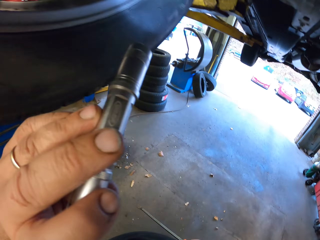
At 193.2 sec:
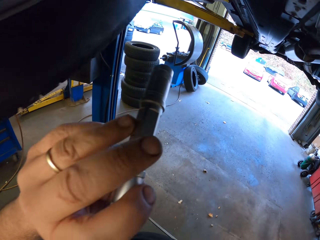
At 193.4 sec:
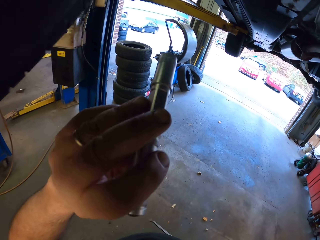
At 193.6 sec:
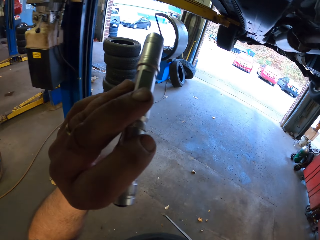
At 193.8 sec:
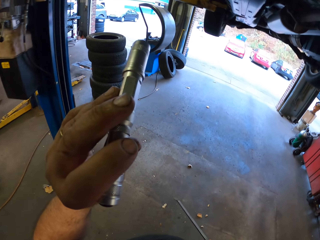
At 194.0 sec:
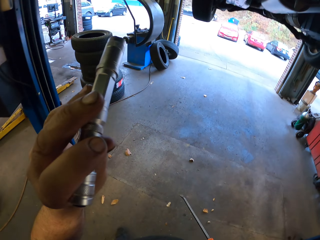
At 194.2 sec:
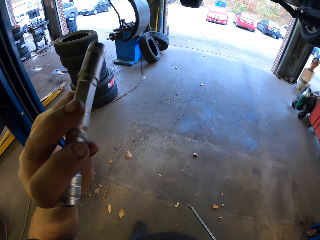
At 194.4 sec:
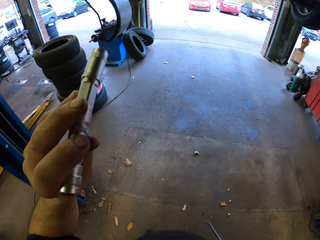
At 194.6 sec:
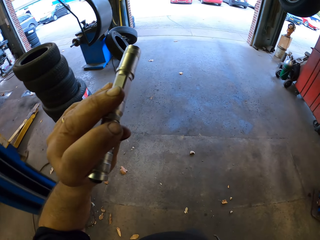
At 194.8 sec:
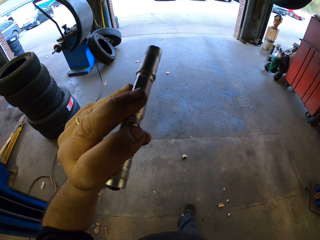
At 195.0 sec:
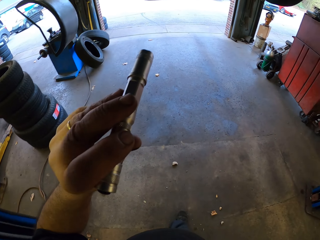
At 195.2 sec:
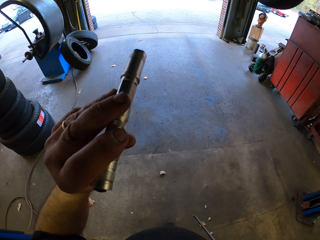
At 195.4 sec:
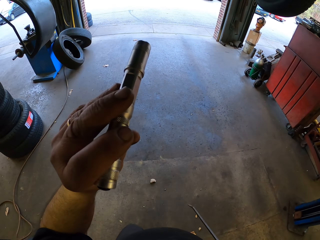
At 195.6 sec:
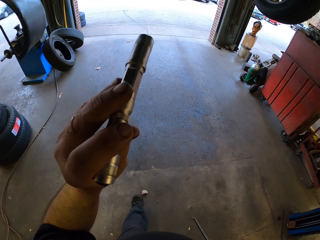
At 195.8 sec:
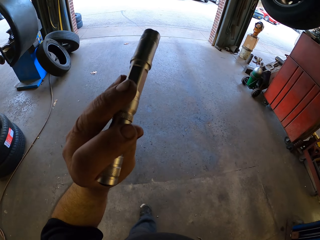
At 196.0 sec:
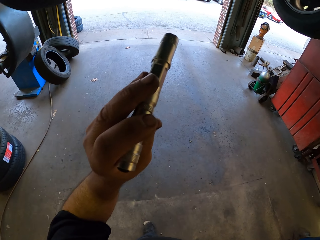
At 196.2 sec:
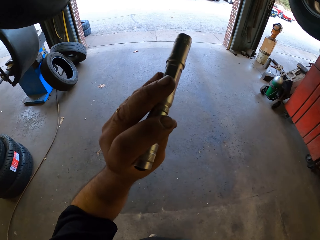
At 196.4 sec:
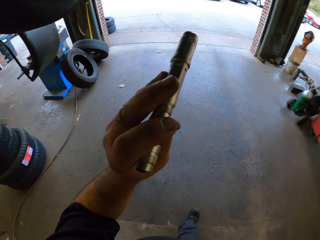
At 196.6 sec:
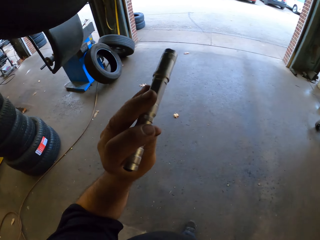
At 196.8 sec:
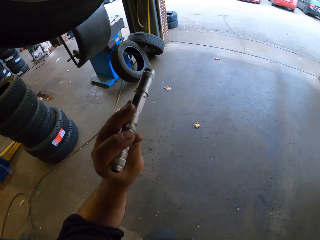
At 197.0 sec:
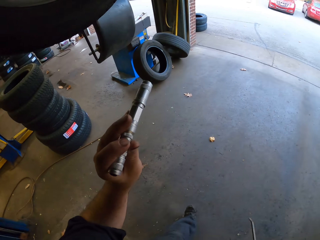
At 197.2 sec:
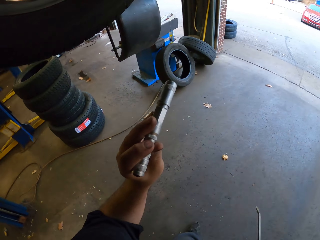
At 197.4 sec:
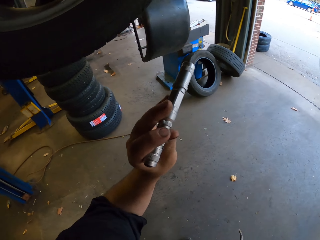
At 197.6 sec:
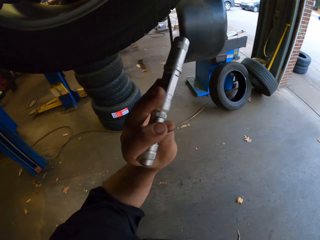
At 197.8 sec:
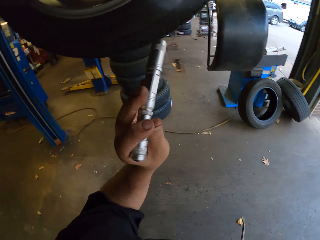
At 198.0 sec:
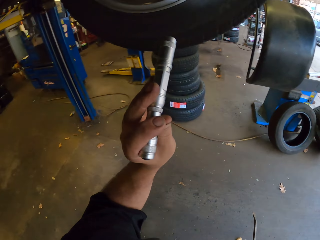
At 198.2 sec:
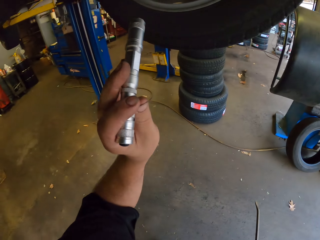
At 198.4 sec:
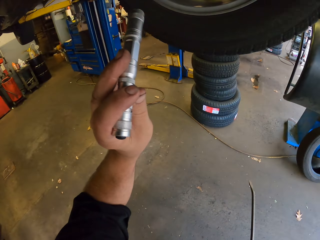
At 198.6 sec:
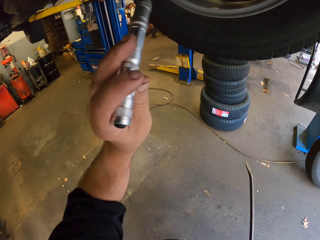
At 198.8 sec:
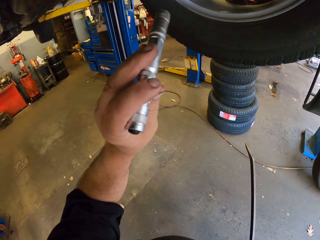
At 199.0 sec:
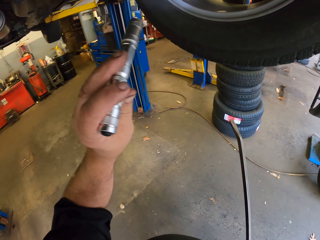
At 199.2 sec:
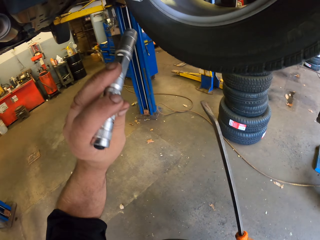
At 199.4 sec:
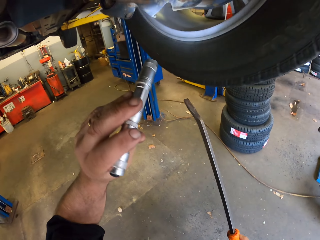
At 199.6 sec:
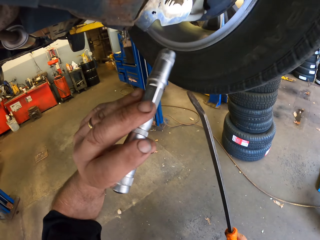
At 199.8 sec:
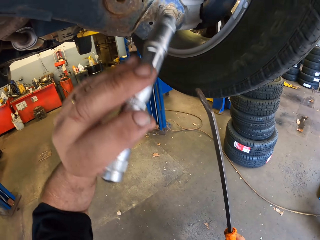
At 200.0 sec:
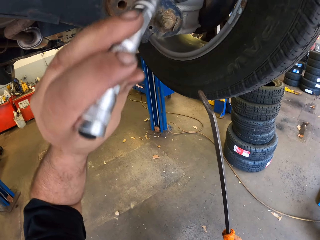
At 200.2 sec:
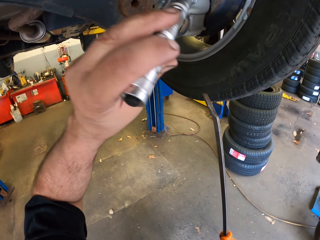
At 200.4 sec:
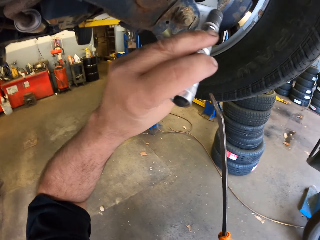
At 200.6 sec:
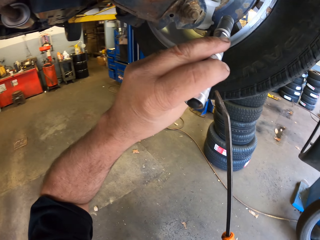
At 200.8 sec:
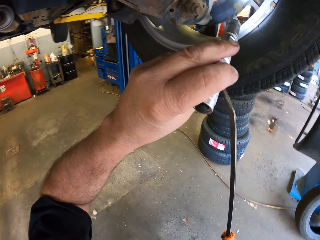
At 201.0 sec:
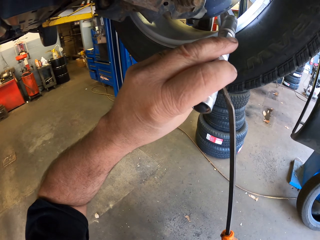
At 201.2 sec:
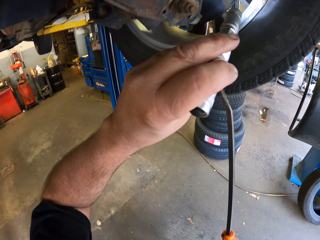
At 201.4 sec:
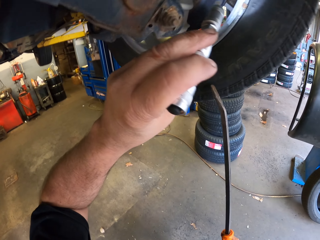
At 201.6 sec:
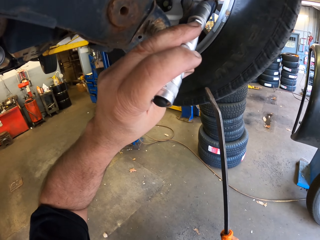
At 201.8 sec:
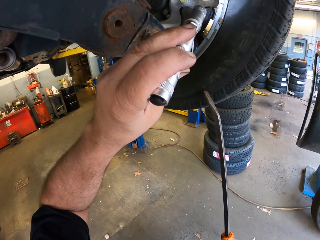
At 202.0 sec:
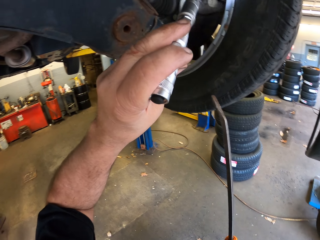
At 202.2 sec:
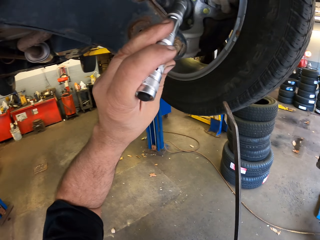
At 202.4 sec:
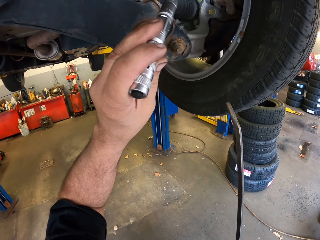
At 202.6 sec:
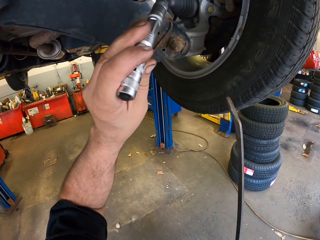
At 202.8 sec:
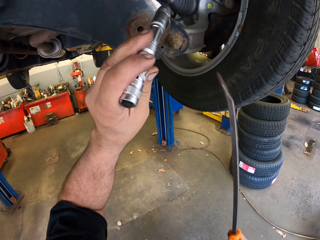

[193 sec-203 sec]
The camera wearer looks at the floor. They walk around. They look at the tire.

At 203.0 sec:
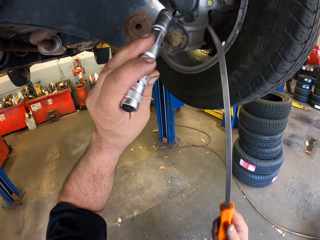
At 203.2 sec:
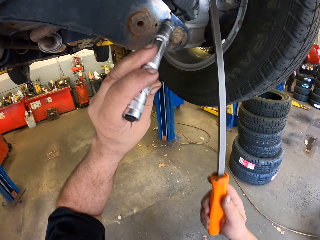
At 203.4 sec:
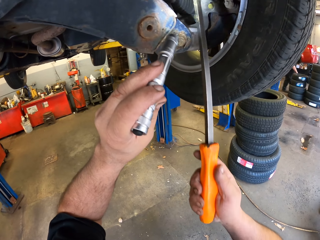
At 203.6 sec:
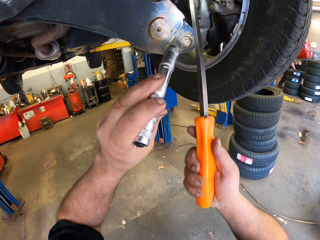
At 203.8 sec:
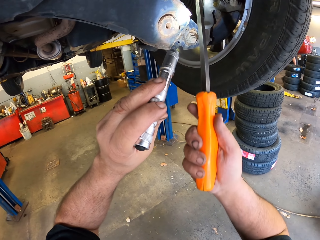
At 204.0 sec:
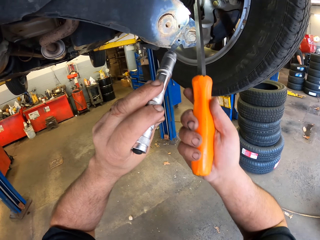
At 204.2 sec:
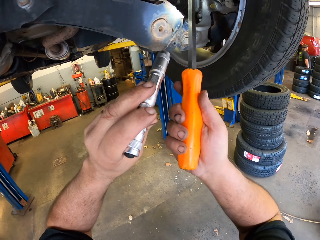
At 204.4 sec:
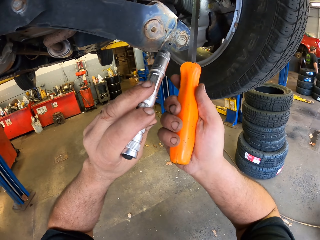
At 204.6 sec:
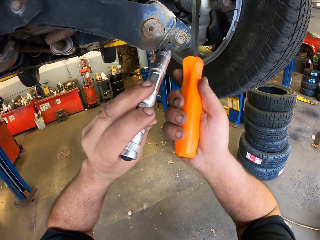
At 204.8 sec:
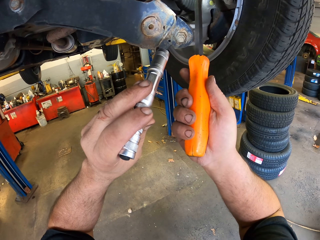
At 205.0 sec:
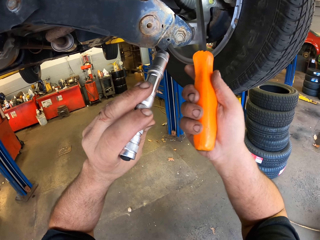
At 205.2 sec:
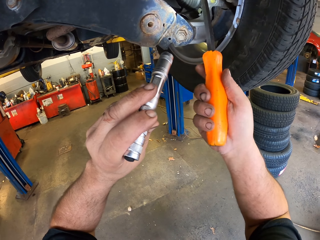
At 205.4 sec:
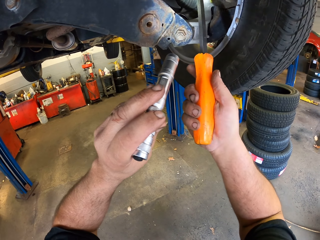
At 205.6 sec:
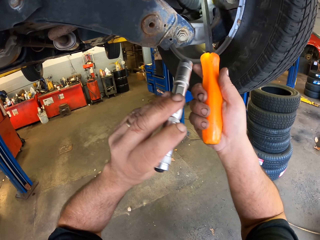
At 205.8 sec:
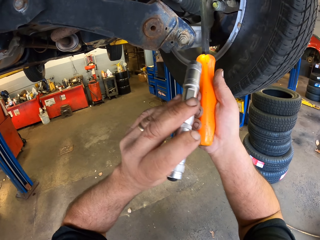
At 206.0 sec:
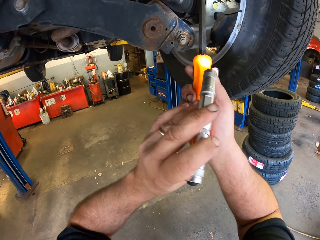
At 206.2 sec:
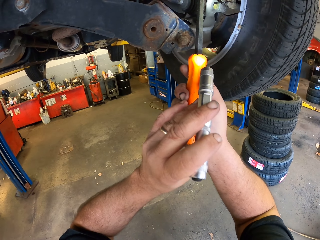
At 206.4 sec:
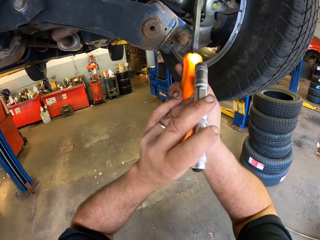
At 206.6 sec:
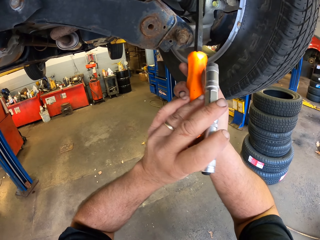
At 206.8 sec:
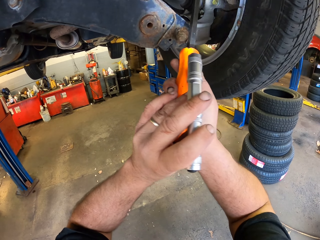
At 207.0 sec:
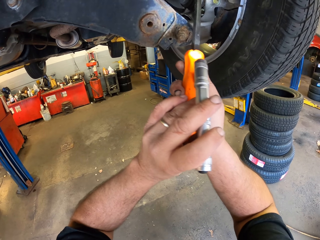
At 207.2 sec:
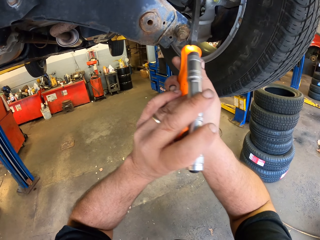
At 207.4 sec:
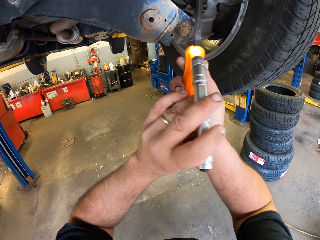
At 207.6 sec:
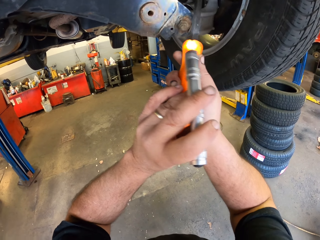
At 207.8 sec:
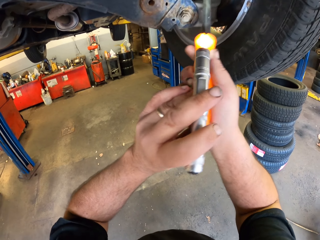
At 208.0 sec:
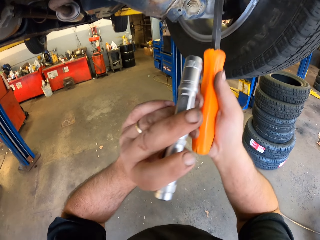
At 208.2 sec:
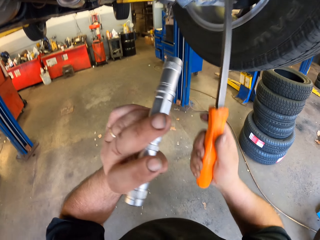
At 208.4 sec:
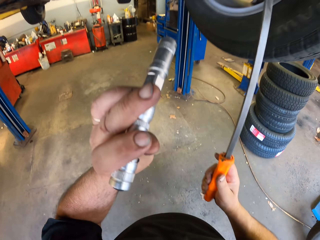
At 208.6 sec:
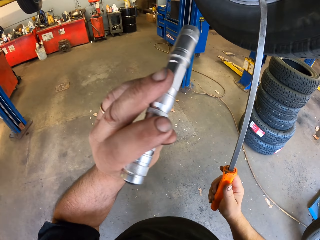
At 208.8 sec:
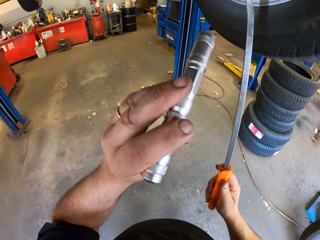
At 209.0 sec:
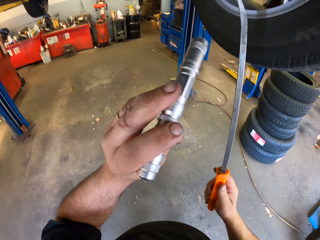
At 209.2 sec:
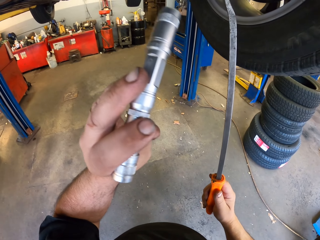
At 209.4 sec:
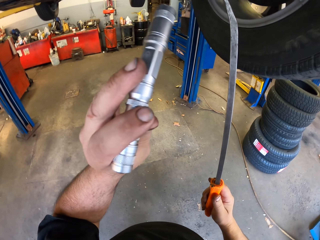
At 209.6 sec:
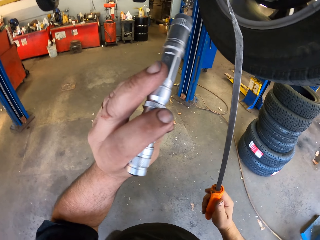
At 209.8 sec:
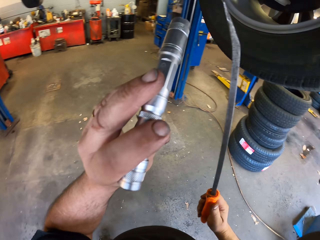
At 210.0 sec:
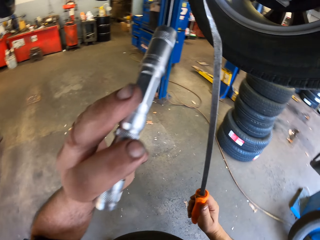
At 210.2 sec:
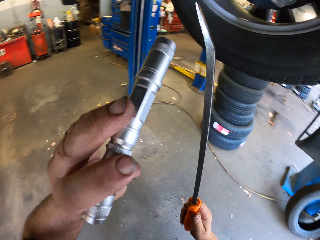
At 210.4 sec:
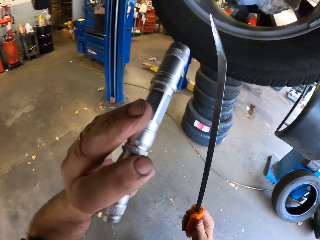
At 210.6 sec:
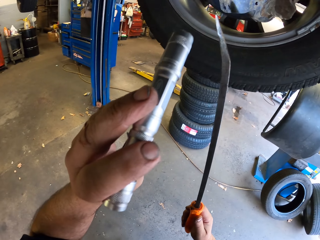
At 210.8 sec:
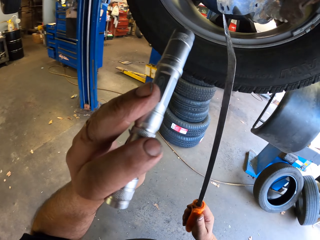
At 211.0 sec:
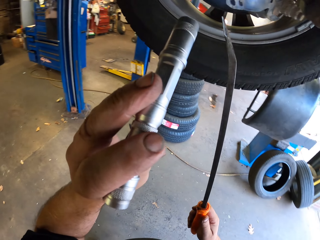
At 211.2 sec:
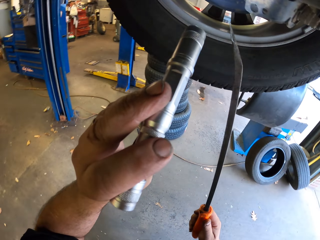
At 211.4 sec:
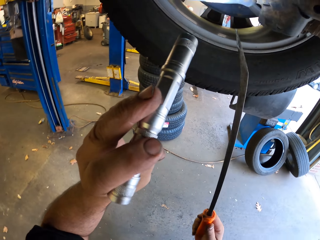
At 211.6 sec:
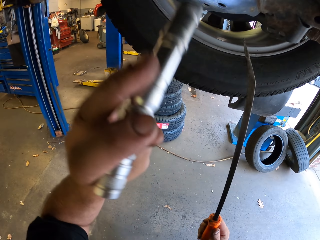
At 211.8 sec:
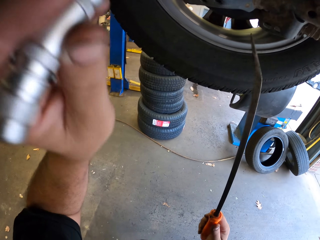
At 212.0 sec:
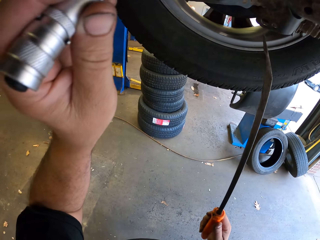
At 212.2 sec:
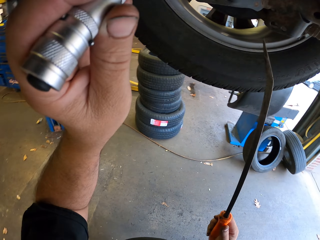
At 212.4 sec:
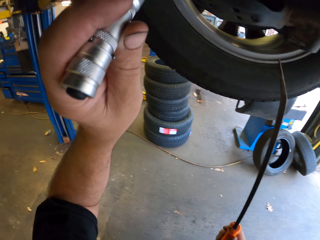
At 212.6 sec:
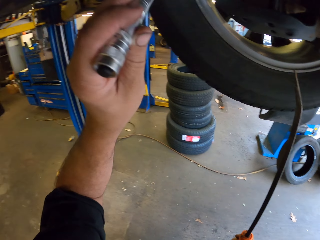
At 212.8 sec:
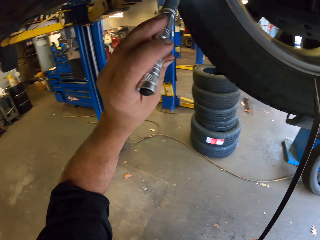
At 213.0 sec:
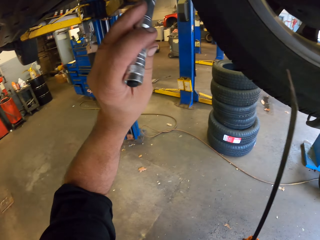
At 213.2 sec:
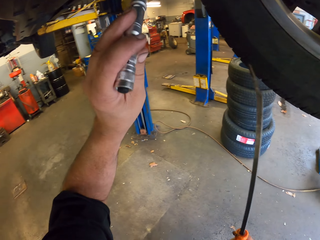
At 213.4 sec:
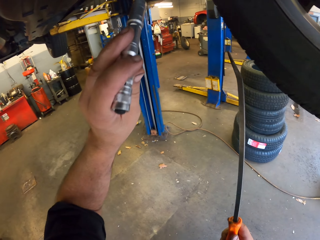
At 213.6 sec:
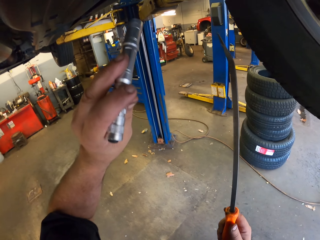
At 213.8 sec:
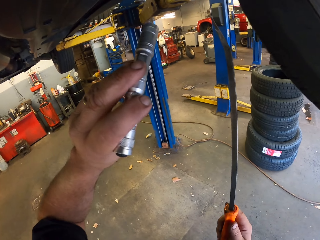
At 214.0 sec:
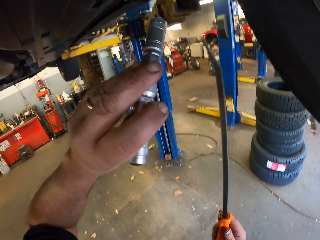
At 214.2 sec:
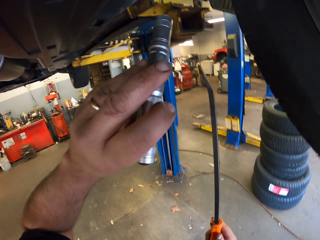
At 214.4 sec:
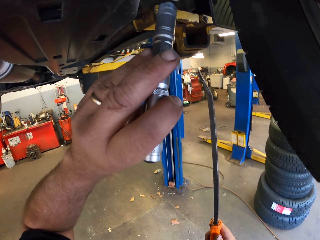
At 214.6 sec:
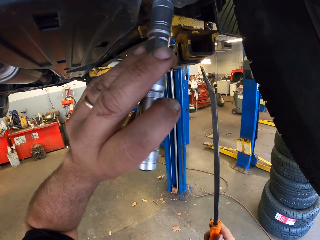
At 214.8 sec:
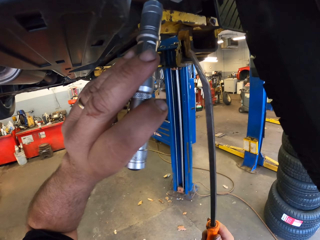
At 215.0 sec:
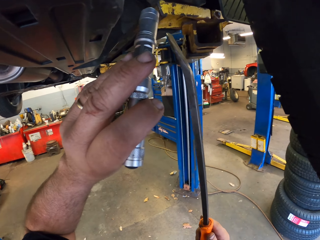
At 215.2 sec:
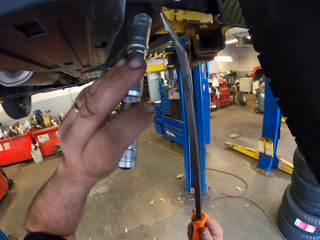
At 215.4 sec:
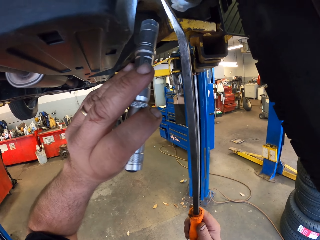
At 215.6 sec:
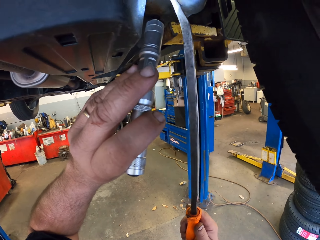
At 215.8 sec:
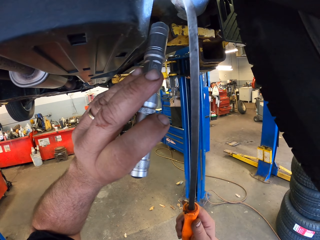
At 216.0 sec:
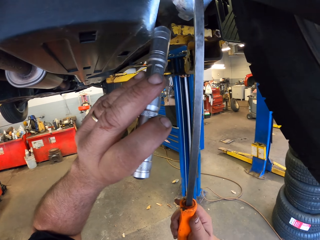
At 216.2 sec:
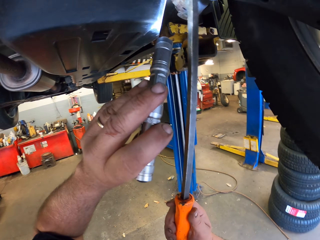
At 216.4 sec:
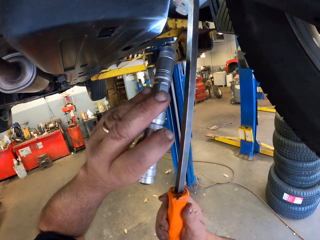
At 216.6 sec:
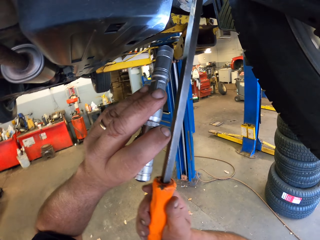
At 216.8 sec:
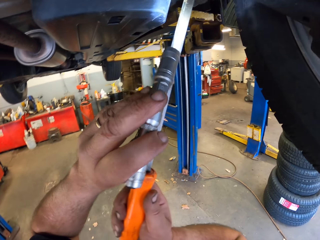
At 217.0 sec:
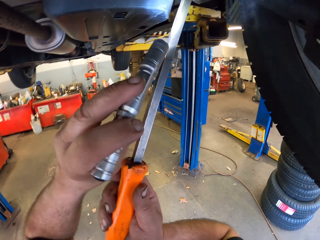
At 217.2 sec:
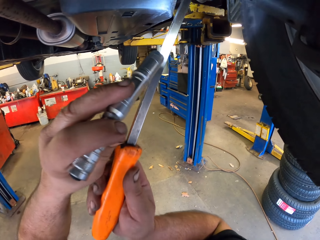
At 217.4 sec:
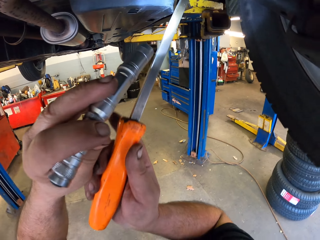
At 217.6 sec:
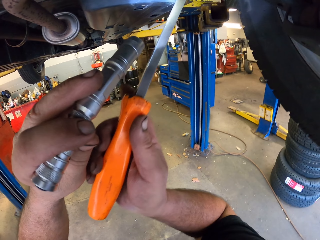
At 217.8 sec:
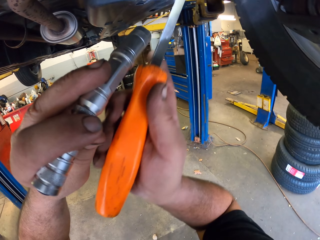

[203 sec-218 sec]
The camera wearer fixes the tire with the screwdriver. They loosen the wheel. They hold the screwdriver. They look at the tire. They look at the part of the car.
